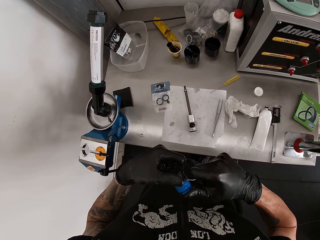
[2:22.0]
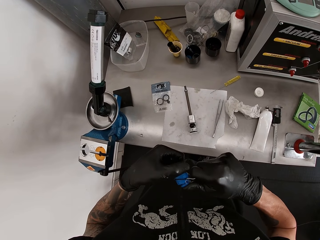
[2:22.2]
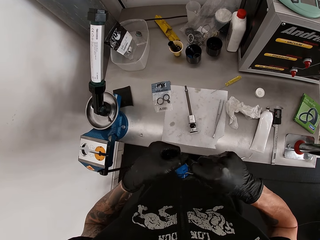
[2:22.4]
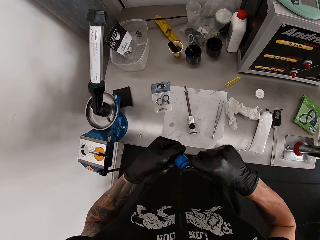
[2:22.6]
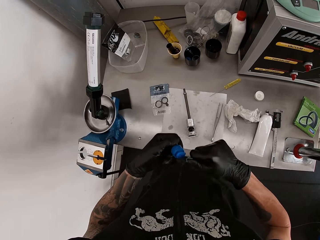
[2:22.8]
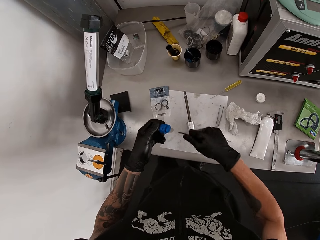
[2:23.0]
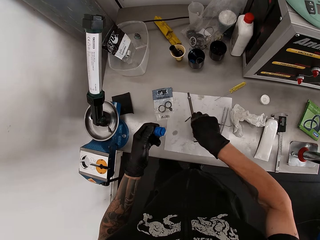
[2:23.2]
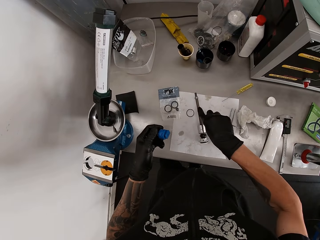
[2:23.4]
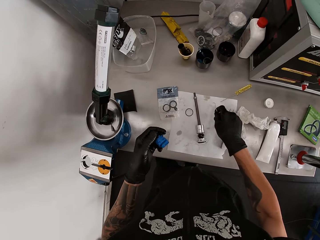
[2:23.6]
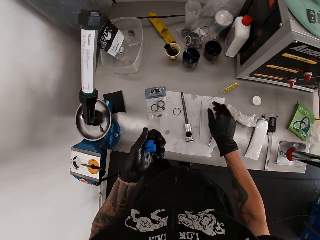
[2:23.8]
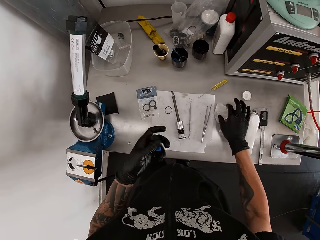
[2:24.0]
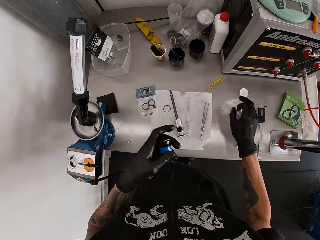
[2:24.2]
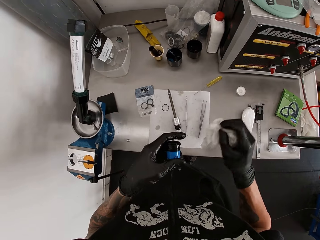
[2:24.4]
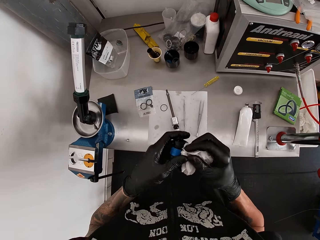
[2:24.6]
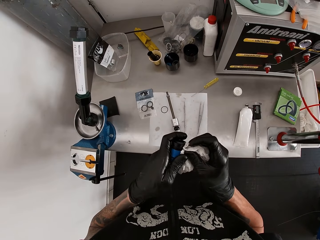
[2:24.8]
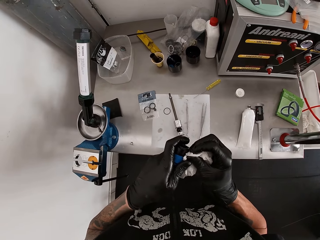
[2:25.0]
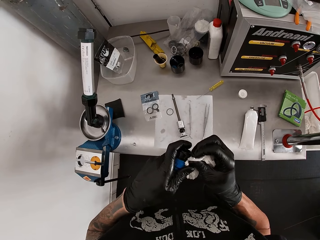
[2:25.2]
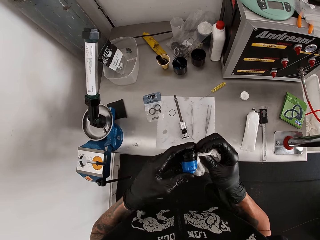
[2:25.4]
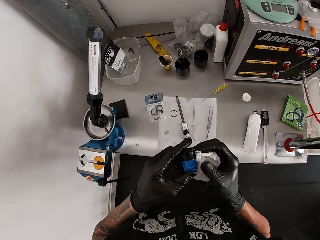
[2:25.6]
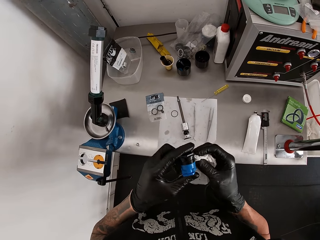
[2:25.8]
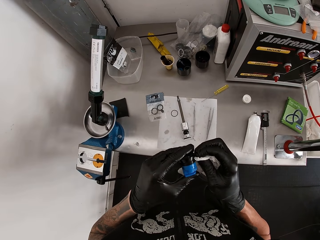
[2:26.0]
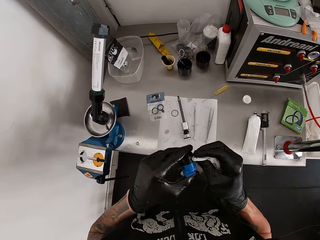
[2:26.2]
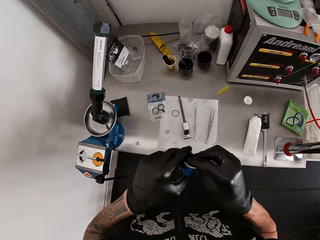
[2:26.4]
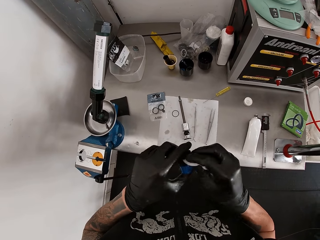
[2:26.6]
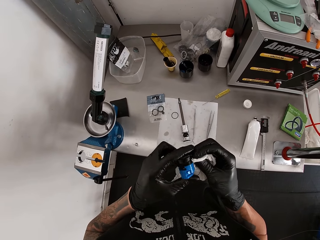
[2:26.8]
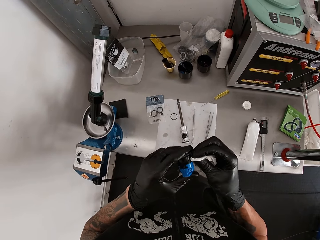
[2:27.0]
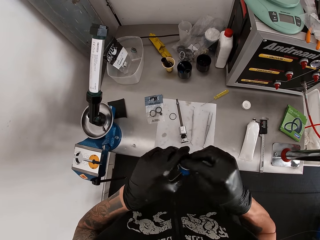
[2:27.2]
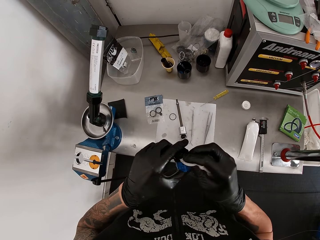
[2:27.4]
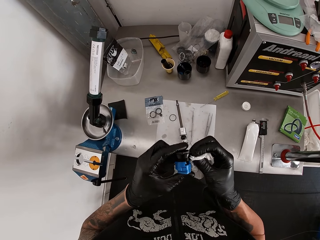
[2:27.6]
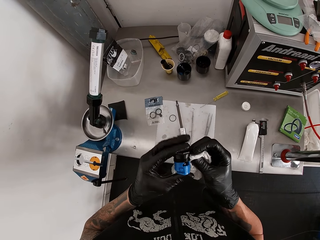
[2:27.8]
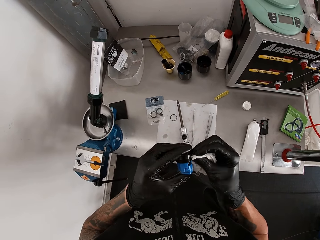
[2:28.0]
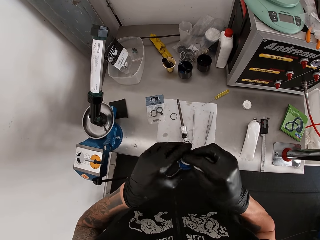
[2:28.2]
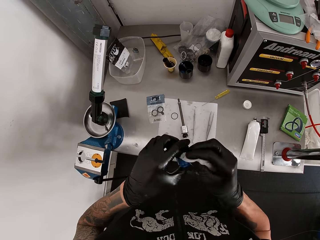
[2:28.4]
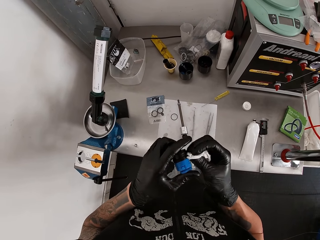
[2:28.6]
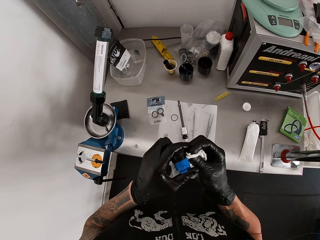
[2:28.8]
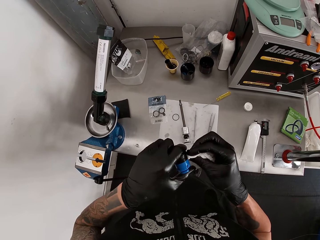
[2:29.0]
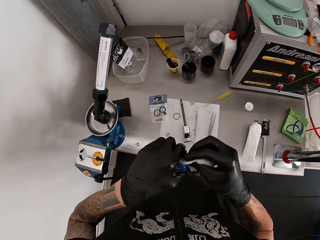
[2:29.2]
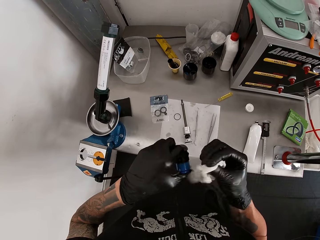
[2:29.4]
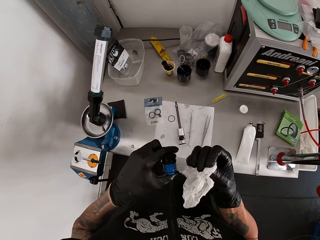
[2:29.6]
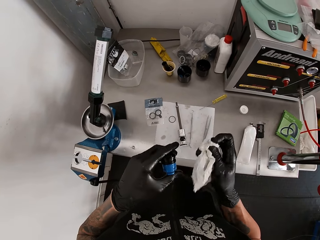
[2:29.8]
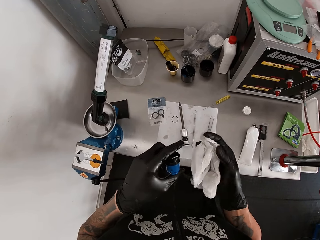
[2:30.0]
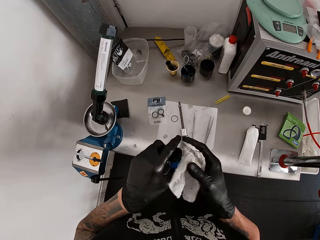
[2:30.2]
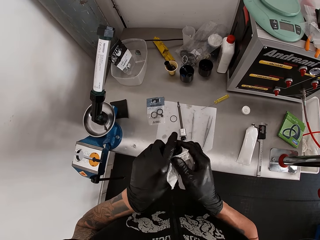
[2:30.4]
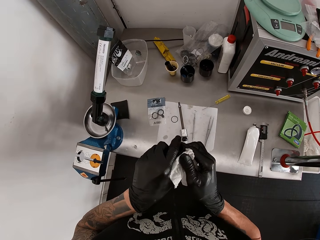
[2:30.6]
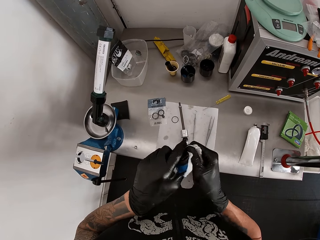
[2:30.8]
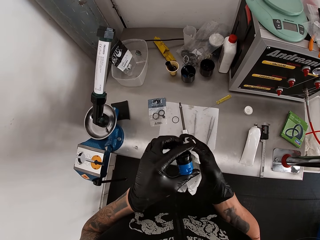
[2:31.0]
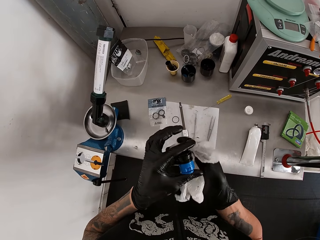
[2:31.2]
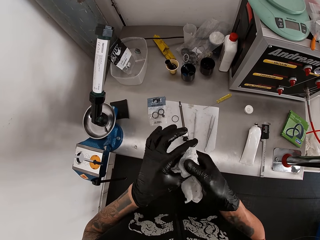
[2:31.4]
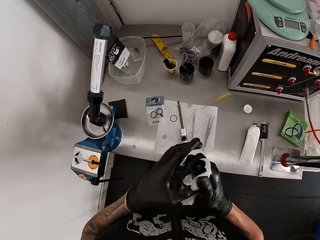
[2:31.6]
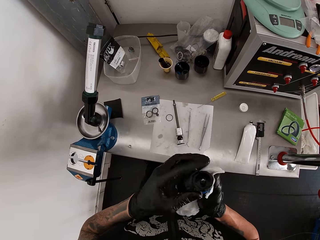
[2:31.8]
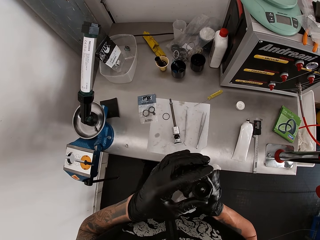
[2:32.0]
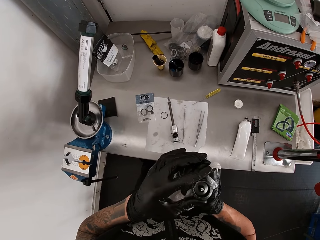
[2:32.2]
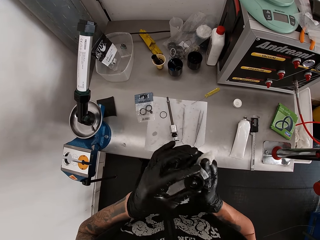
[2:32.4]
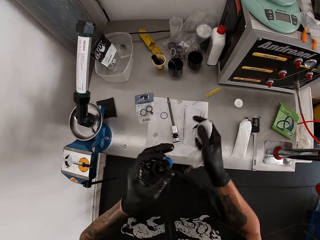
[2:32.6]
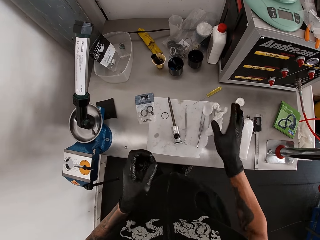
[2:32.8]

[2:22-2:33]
The camera wearer puts a ring on the table. He drops the pallet or hook on the table with his right gloved hand. He picks the tissue from the table with his right gloved hand. He cleans the plastic with the tissue in his right gloved hand. He looks at the tissue. He wipes something with the tissue.

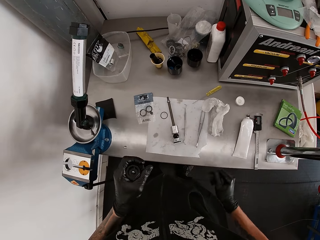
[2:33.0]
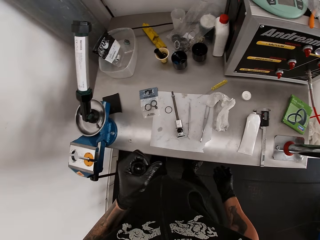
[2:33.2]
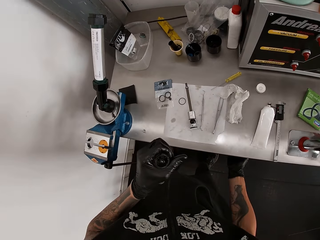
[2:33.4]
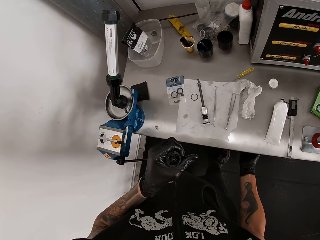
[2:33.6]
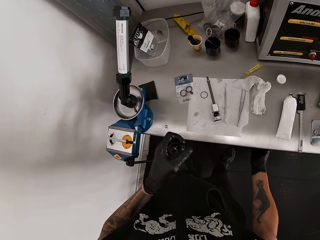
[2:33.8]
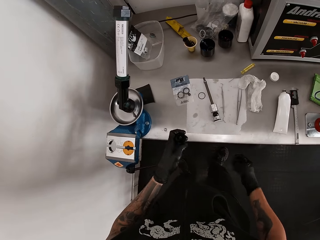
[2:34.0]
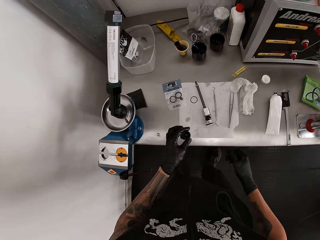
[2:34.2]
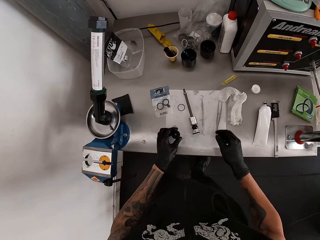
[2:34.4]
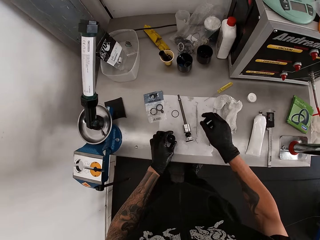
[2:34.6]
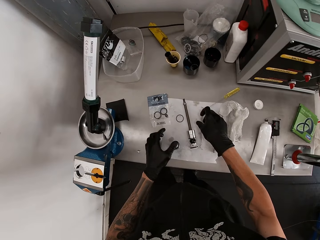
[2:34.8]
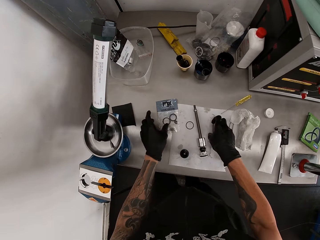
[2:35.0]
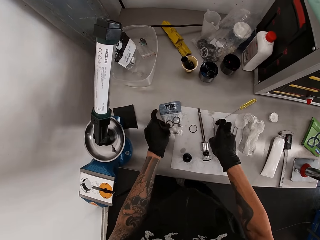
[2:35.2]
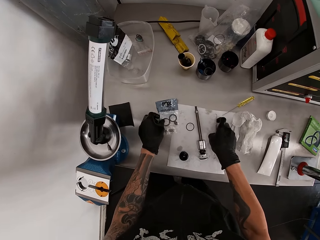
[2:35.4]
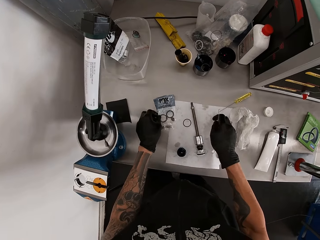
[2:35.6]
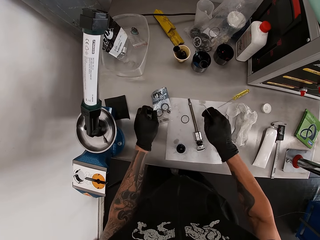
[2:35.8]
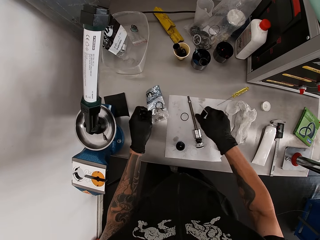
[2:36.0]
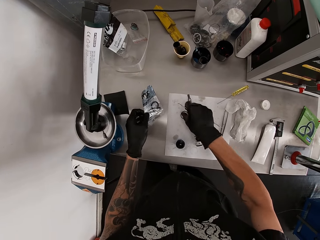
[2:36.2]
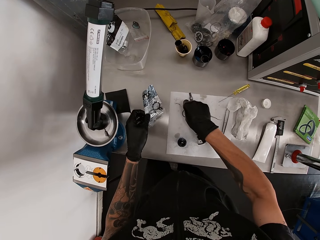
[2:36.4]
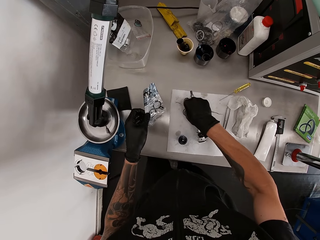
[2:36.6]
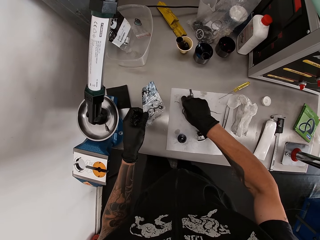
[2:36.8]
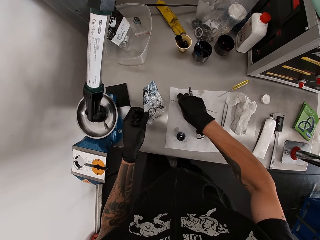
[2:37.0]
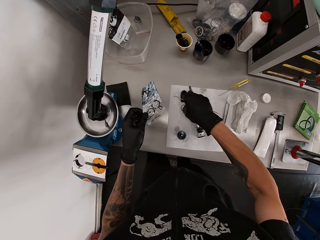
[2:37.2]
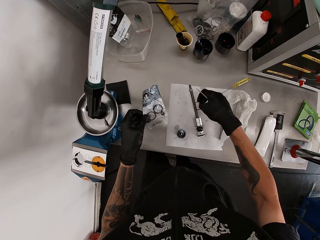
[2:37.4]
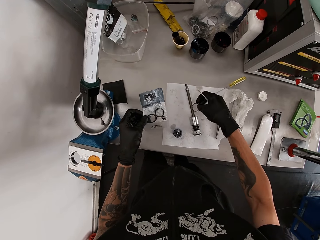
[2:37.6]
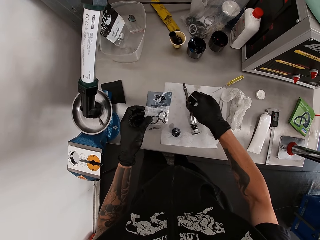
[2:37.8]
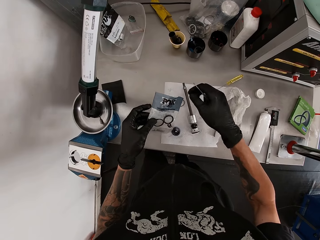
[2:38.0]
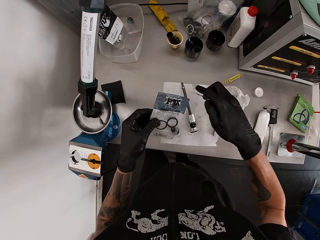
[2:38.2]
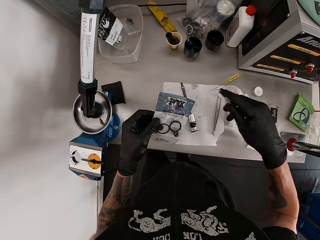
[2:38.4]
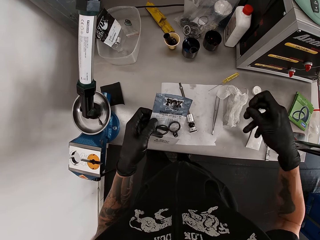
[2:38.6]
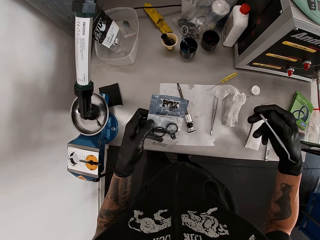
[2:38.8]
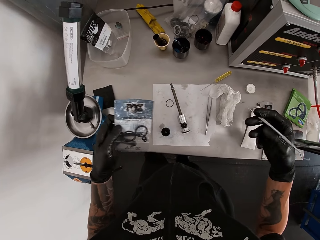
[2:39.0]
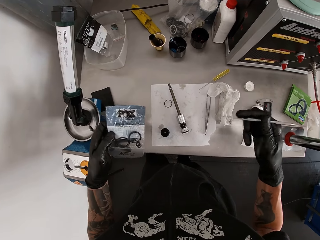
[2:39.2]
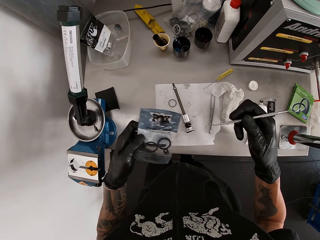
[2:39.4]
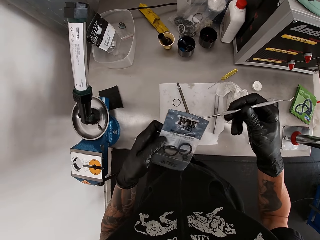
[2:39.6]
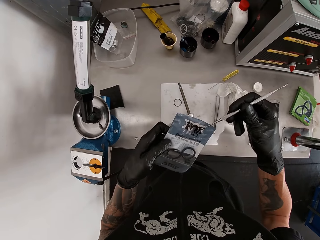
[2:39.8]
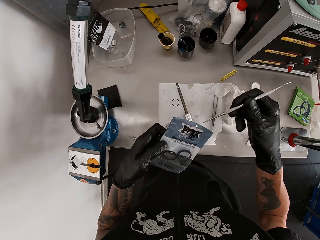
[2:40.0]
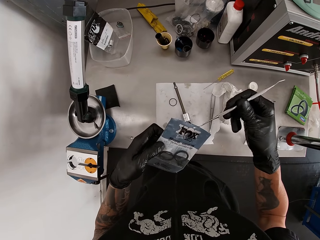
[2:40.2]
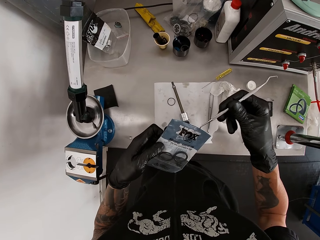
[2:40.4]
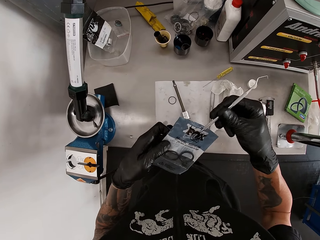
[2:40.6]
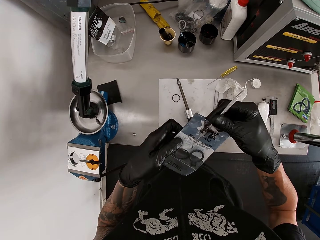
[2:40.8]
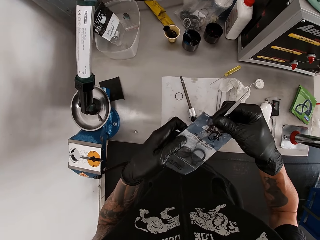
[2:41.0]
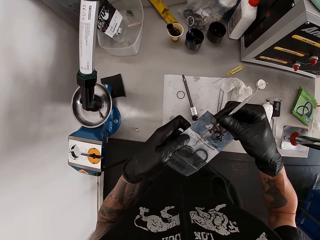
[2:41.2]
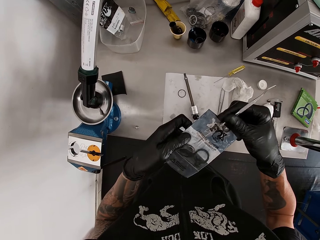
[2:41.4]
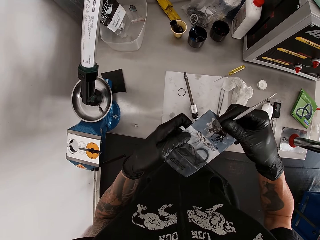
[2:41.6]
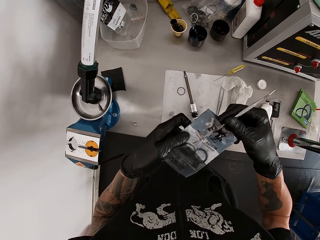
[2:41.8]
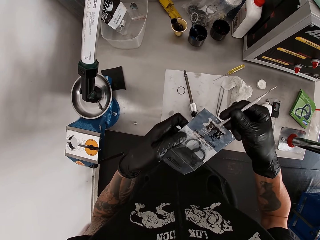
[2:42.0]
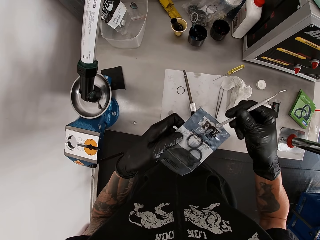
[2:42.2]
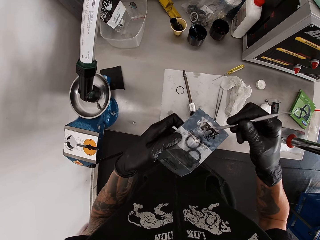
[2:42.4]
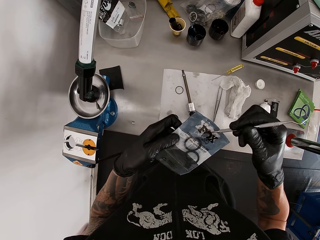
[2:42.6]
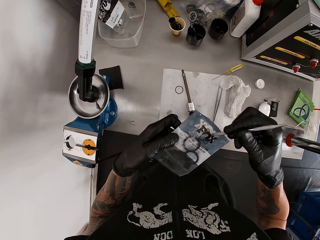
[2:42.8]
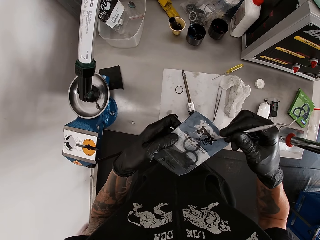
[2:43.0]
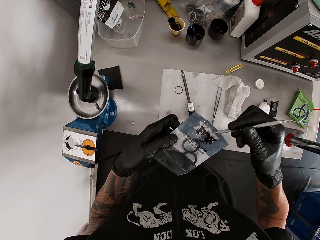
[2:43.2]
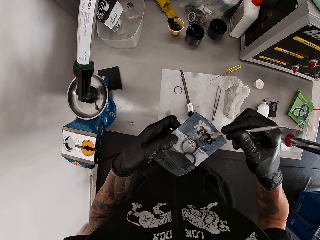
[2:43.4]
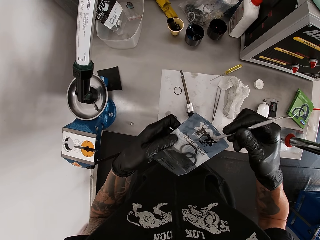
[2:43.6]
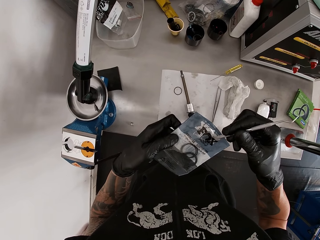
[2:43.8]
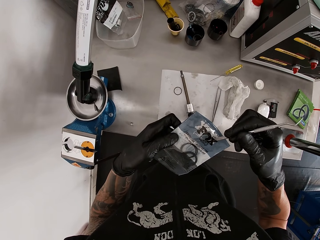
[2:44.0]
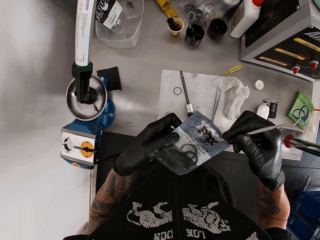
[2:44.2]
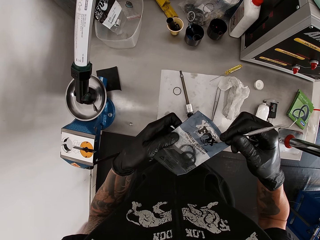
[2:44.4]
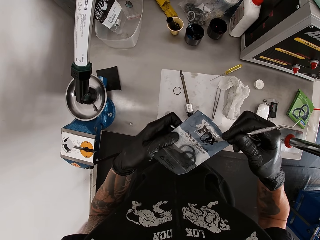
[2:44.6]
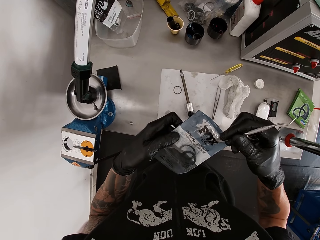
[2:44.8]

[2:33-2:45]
The camera wearer drops the tissue on the table with his right gloved hand. He touches the drawer. He drops the plastic on the table with his left gloved hand. He picks the pallet or hook from the table with his right gloved hand. He picks the pack or paper from the table with his left gloved hand. He picks a ring on the table. He puts the ring on the table. He turns the hook. He removes a ring from the pack with the pallet in his right gloved hand. He puts the hook in the paper. He picks the ring in the paper with the hook.
